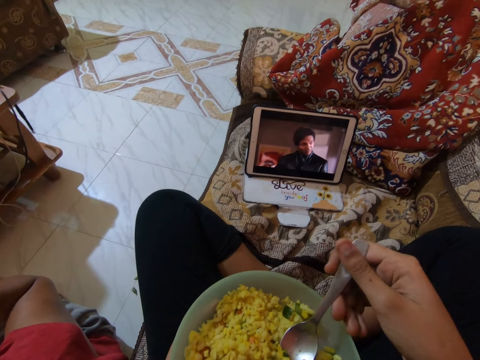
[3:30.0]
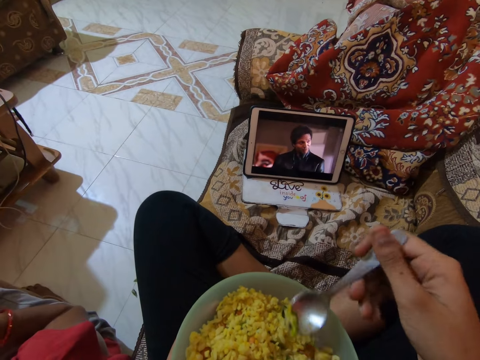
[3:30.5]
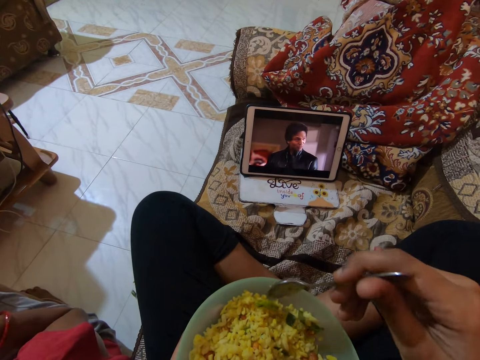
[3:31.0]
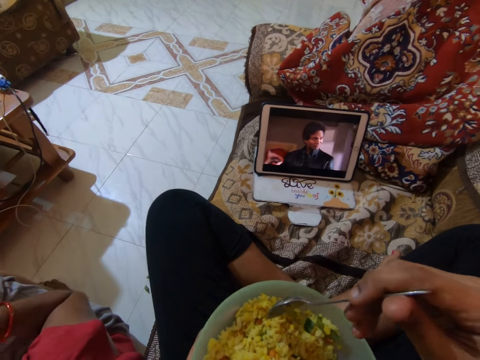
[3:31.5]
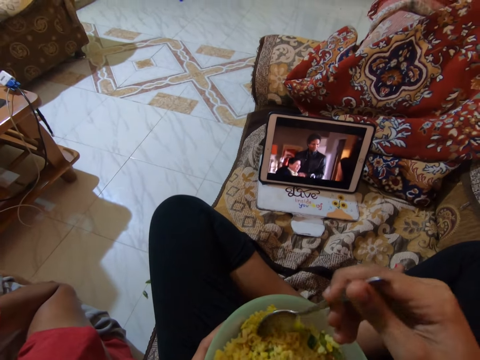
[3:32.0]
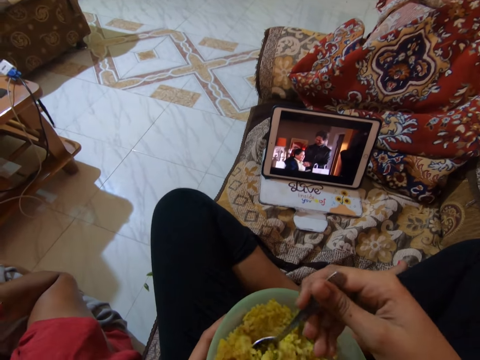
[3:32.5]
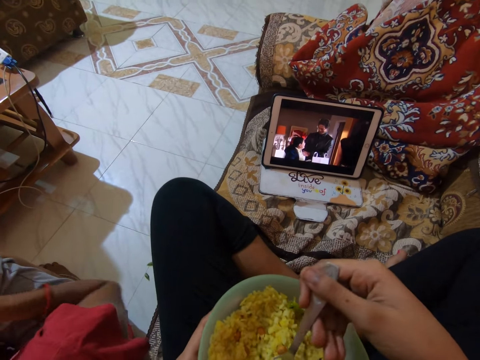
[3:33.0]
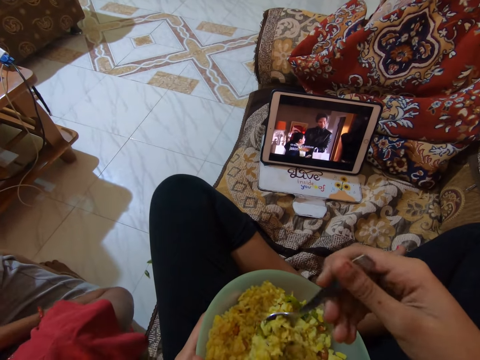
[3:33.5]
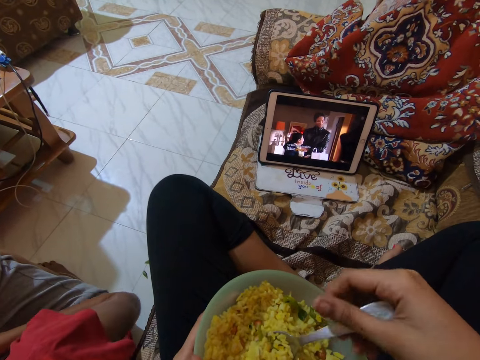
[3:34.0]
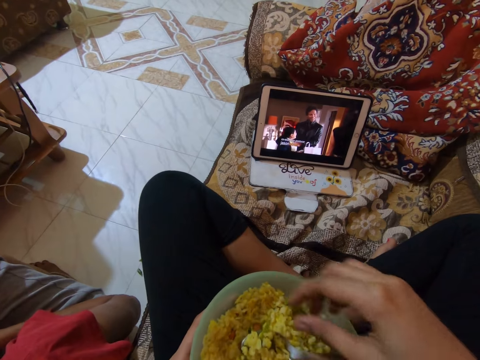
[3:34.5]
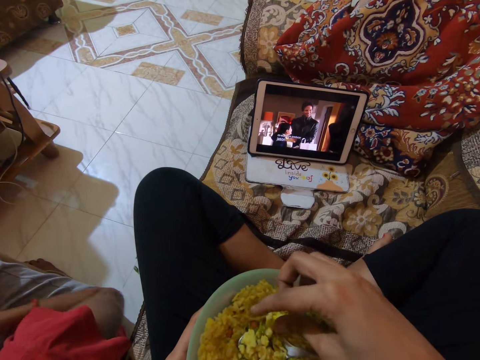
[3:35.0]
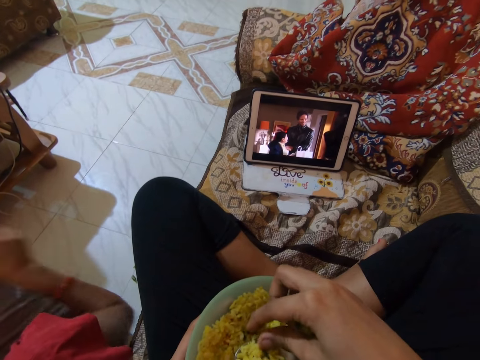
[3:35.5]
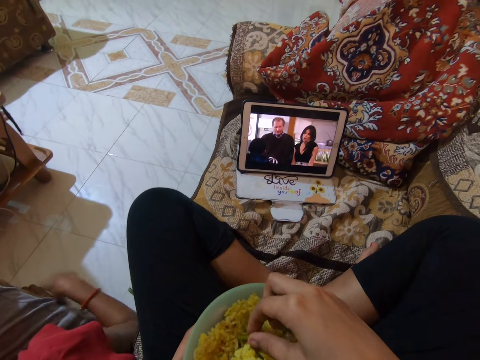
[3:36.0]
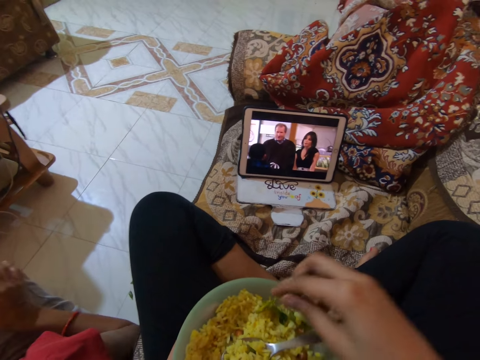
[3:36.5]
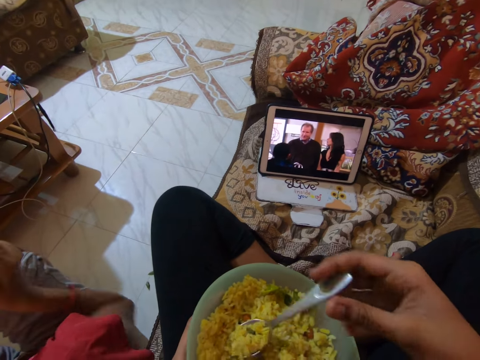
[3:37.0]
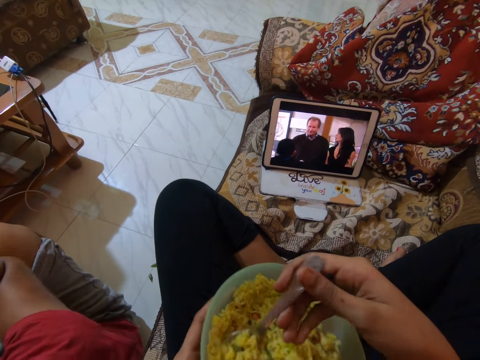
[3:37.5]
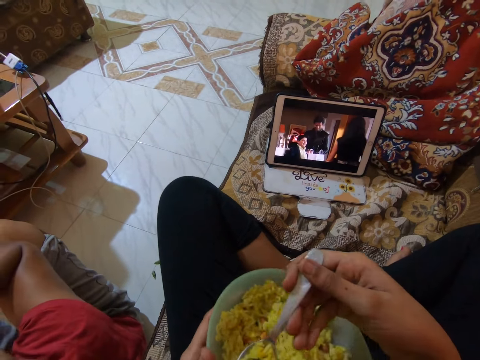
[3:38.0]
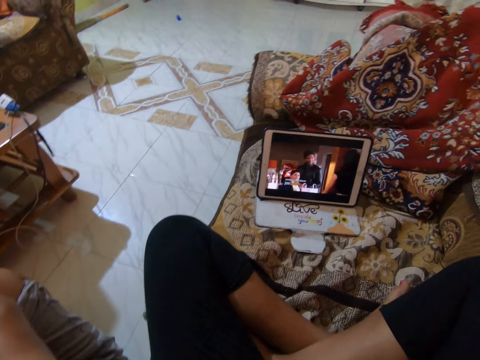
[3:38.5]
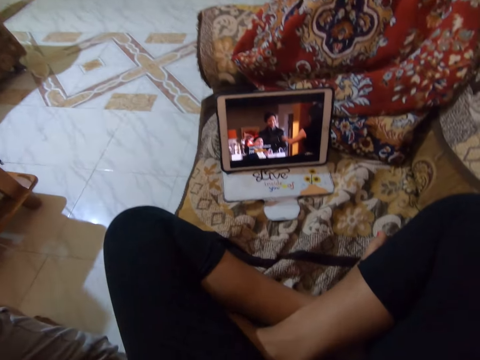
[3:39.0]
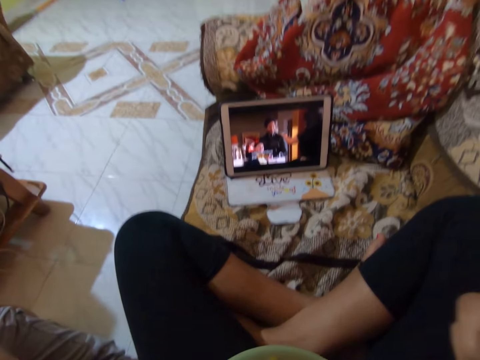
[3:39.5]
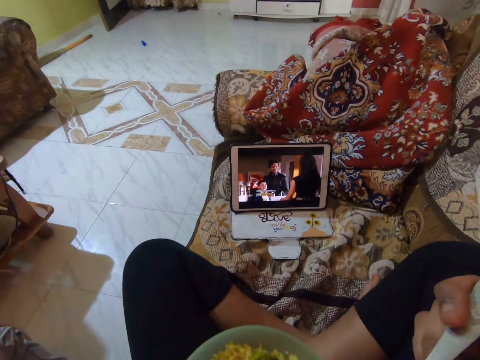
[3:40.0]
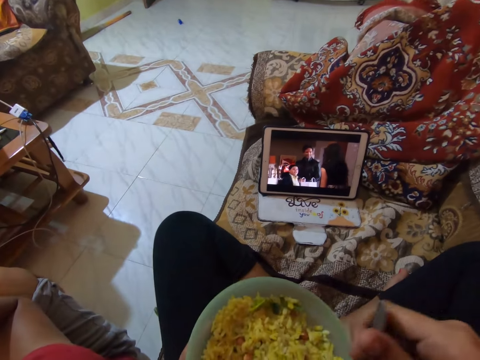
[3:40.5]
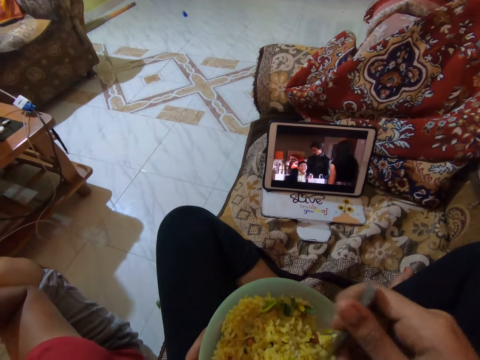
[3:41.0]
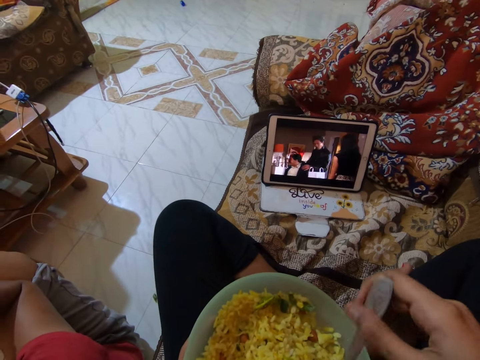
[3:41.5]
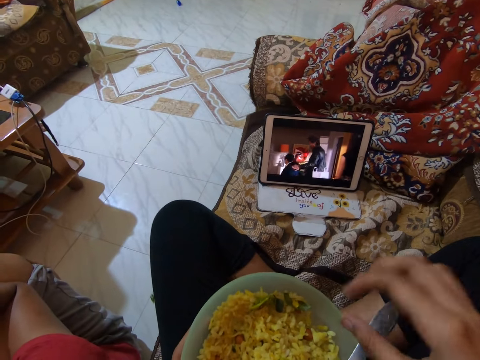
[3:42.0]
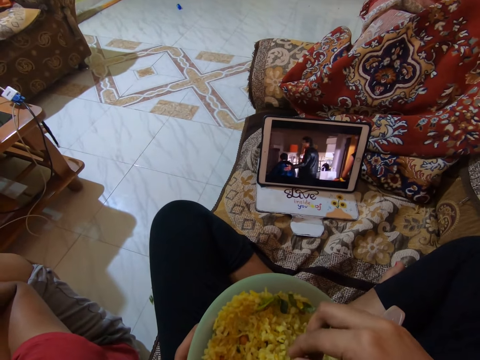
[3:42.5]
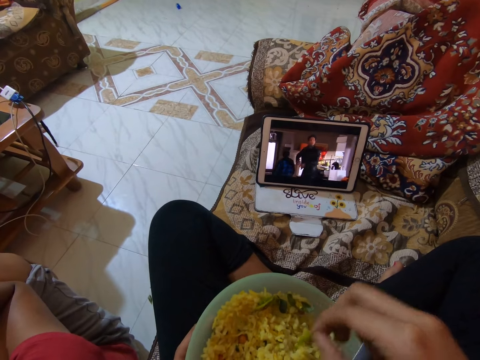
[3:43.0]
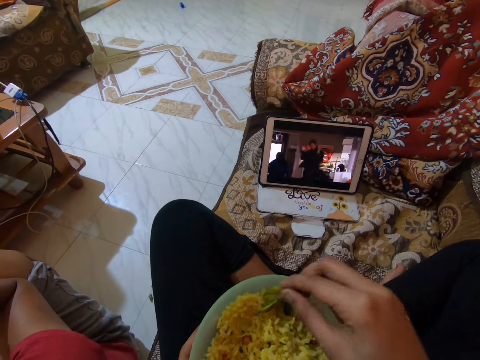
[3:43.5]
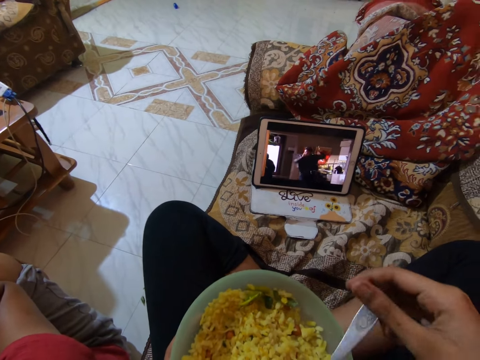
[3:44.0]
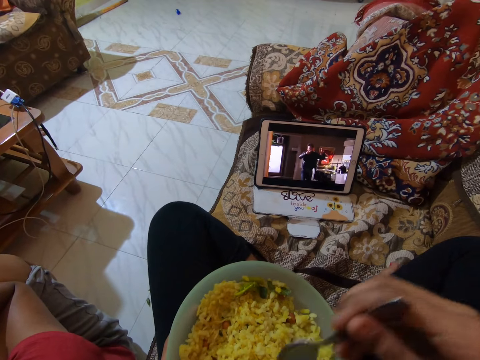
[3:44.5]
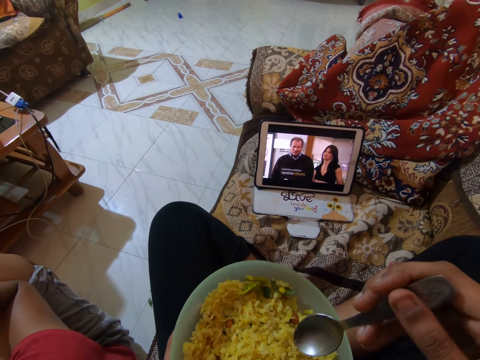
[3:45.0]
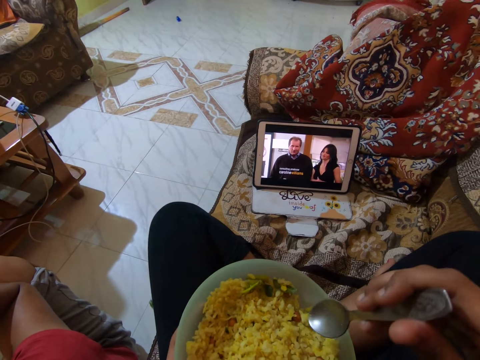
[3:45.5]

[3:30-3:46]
The camera wearer eats food from the bowl. They watch a movie on a tablet. They pick something from the food, and pick the spoon from the bowl.

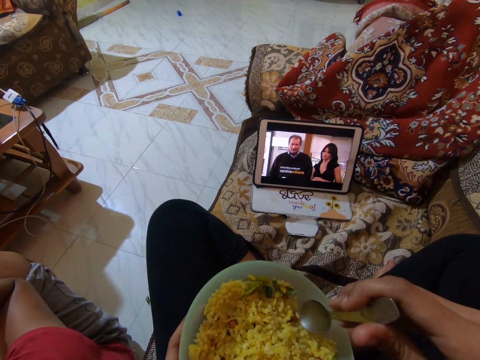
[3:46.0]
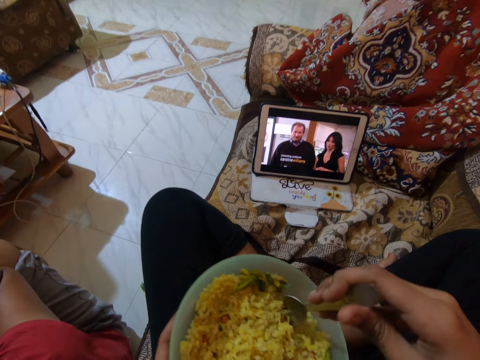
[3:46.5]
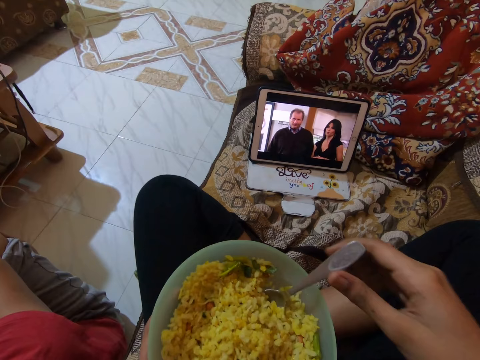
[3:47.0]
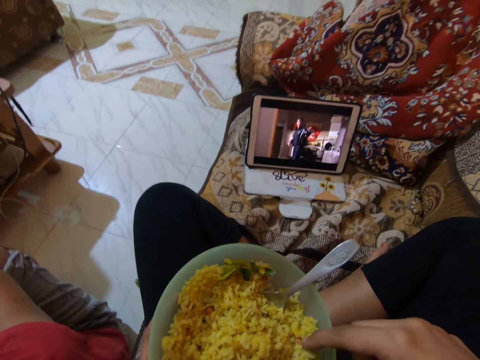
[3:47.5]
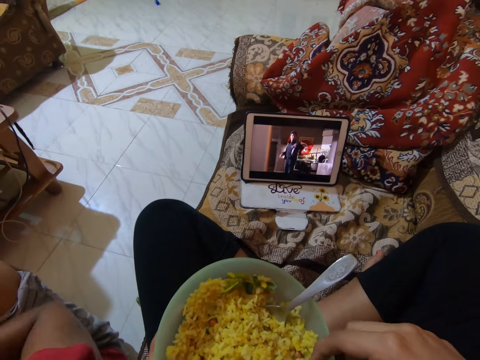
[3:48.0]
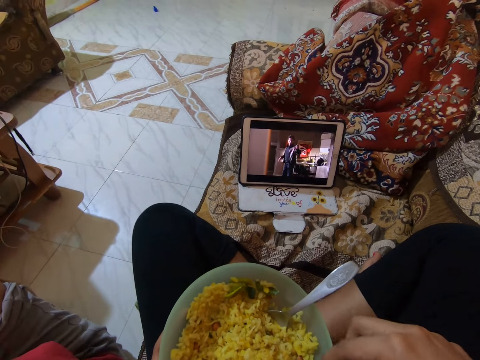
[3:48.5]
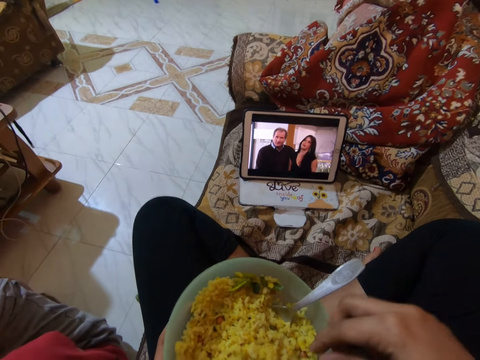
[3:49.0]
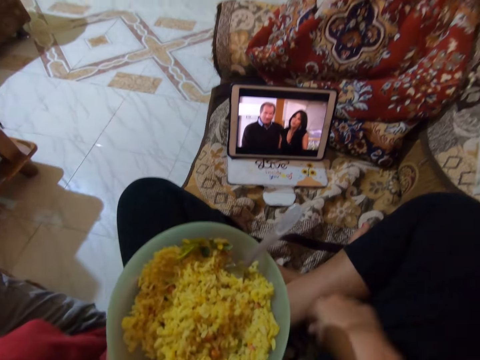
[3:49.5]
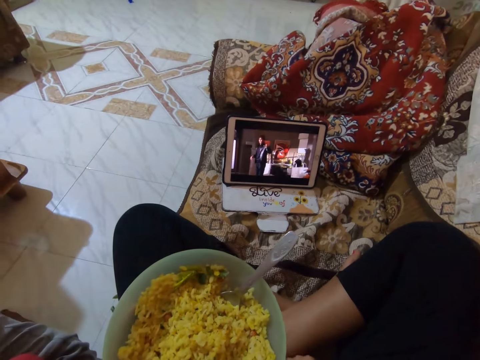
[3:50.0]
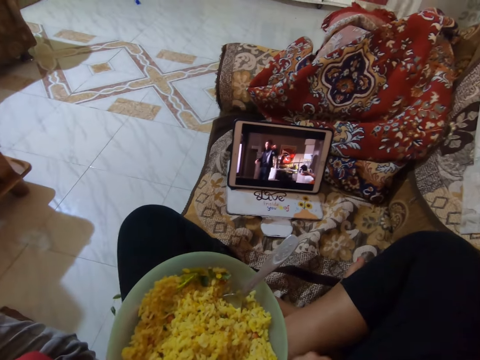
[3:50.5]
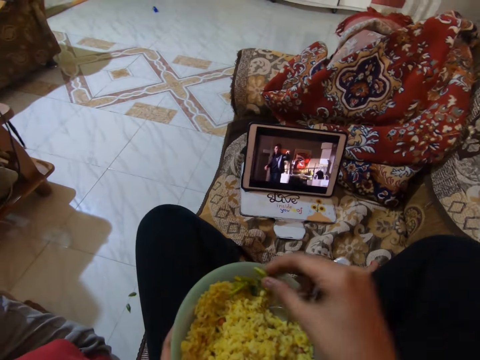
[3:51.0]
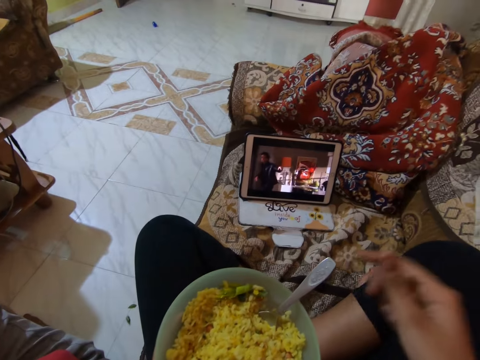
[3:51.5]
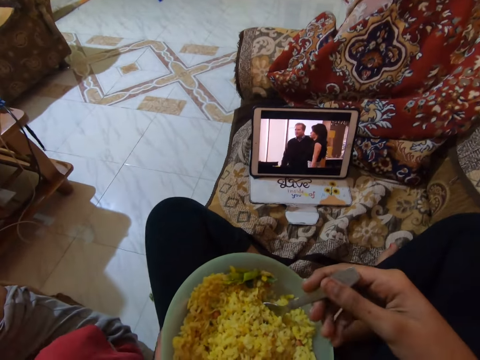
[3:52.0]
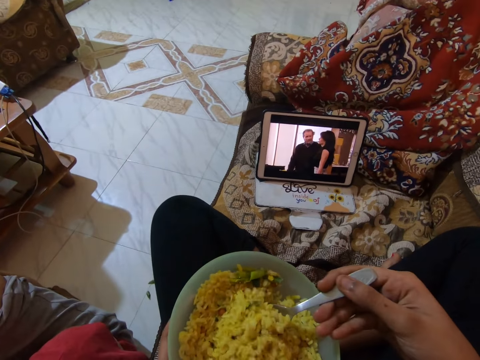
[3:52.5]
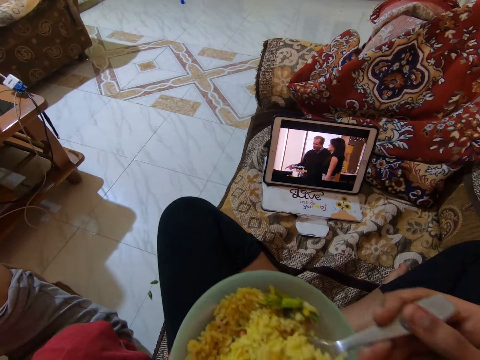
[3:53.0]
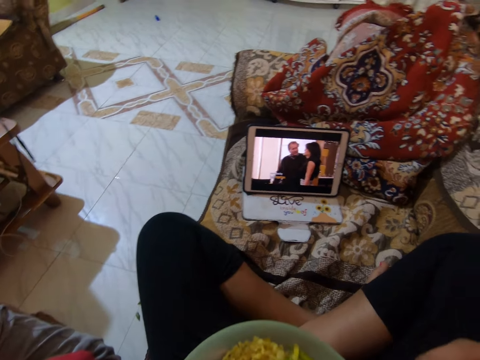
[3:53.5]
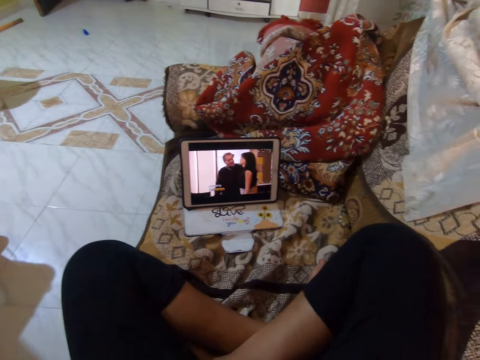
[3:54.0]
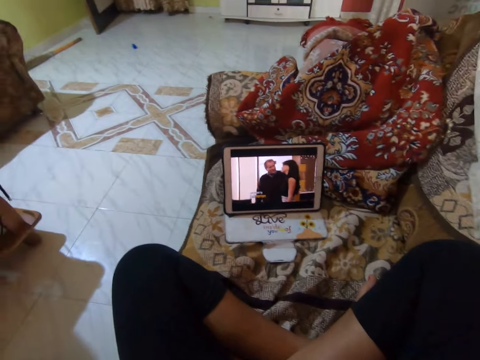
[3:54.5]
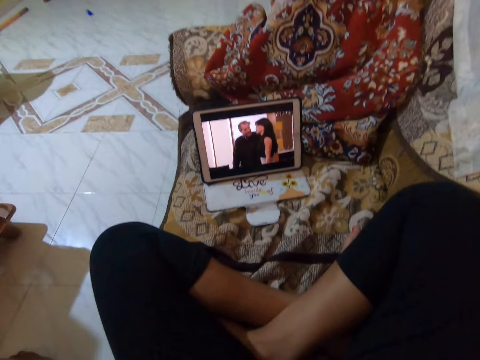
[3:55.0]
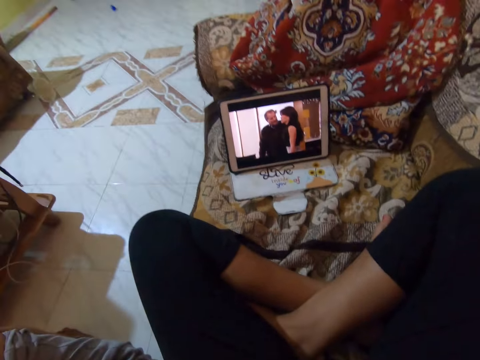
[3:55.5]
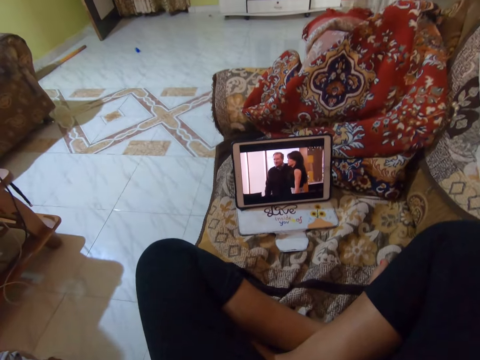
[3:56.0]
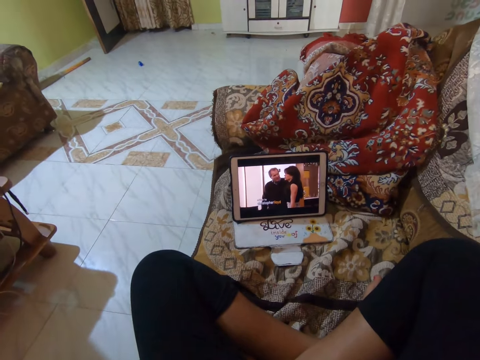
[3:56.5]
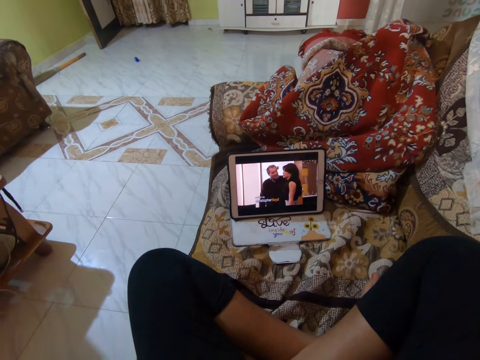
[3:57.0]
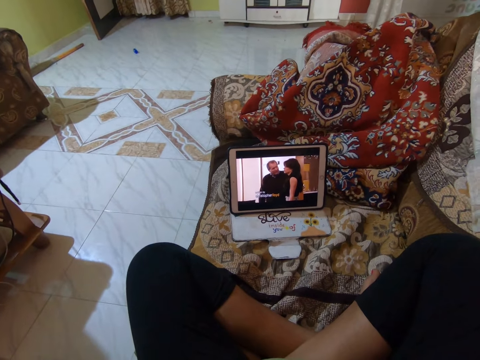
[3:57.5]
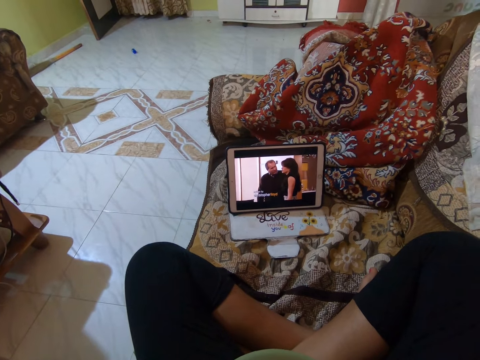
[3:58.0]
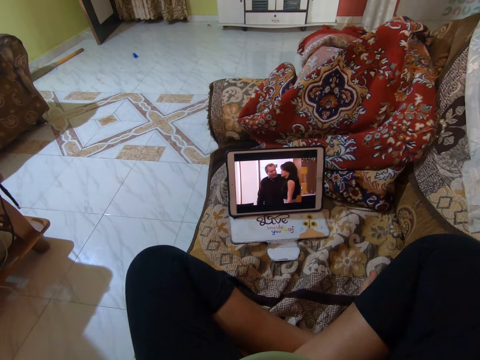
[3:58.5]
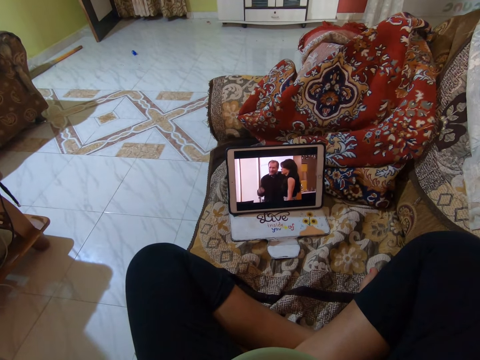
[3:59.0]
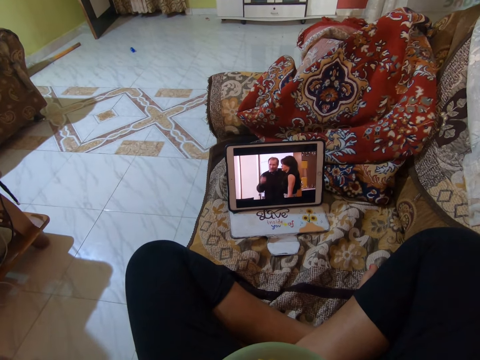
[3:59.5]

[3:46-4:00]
The camera wearer scoops food from the bowl. They pick something from the bowl, and pick the spoon from the bowl. They eat the food from the bowl. They watch a movie on a tablet.
